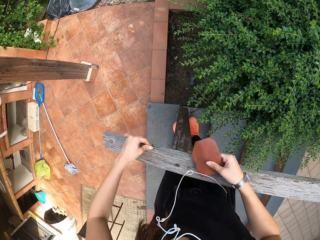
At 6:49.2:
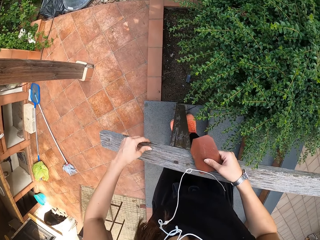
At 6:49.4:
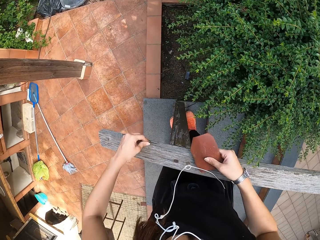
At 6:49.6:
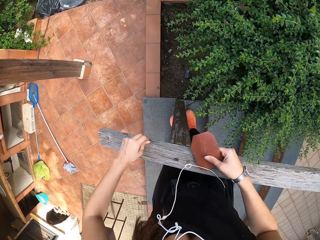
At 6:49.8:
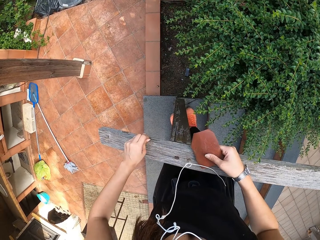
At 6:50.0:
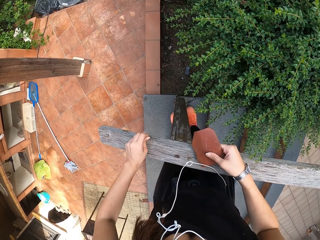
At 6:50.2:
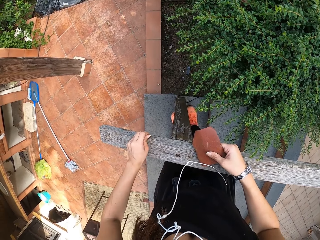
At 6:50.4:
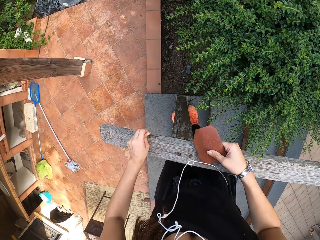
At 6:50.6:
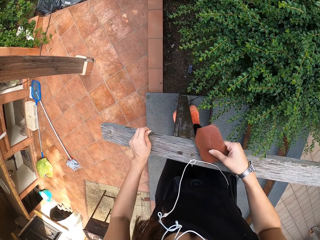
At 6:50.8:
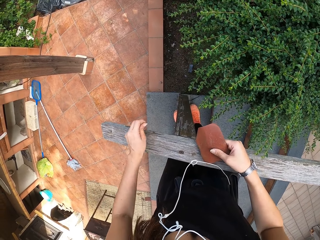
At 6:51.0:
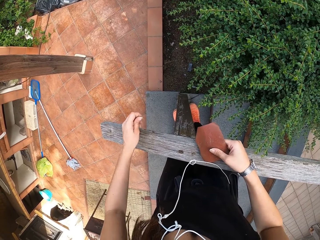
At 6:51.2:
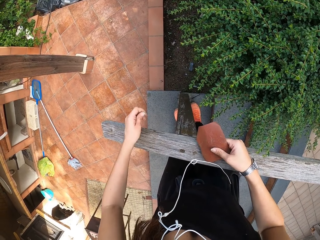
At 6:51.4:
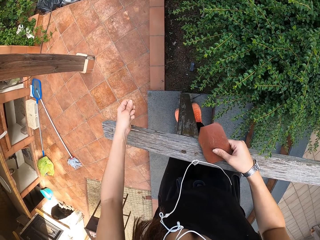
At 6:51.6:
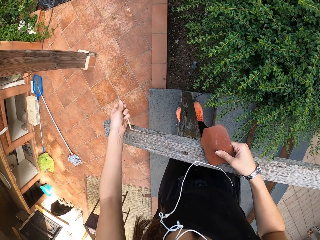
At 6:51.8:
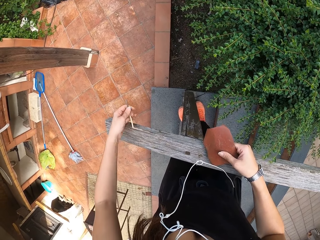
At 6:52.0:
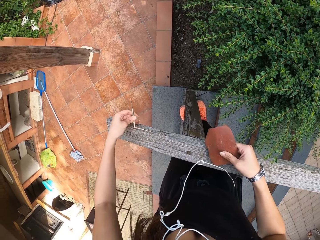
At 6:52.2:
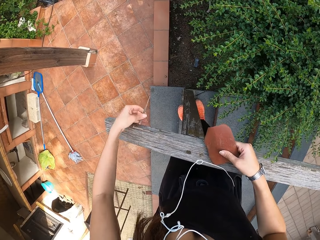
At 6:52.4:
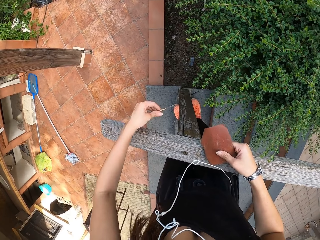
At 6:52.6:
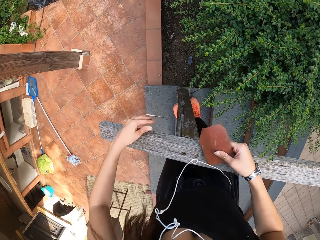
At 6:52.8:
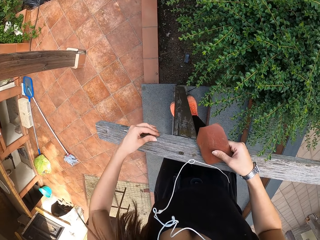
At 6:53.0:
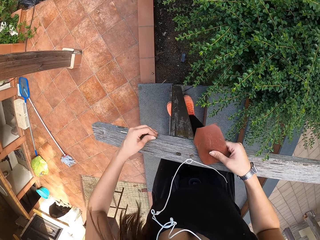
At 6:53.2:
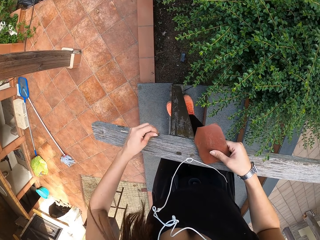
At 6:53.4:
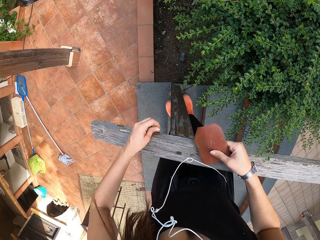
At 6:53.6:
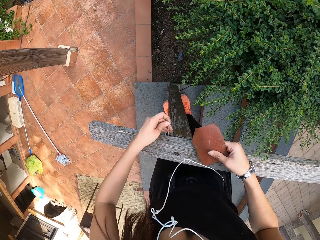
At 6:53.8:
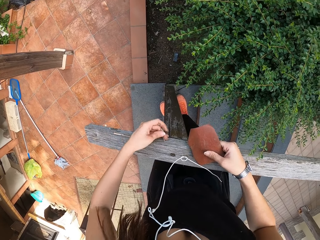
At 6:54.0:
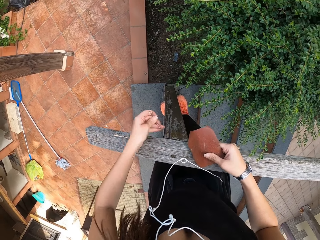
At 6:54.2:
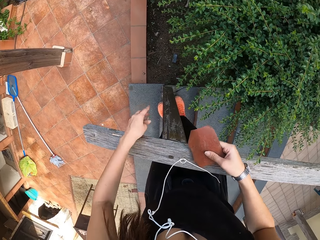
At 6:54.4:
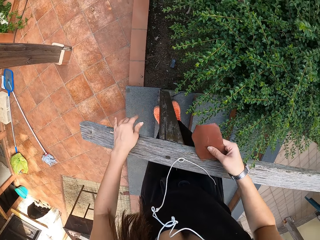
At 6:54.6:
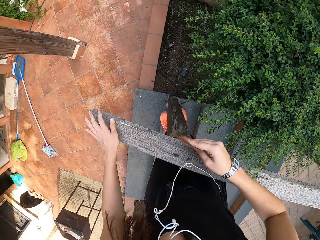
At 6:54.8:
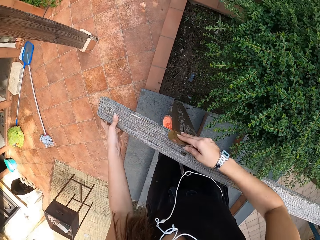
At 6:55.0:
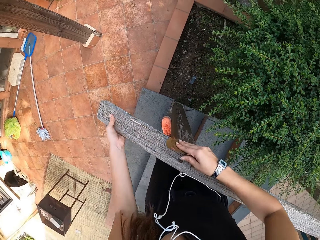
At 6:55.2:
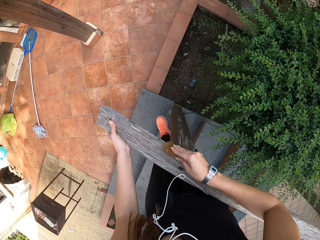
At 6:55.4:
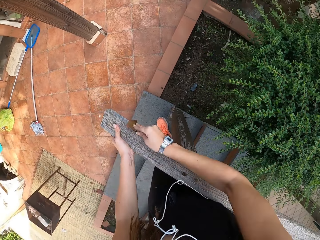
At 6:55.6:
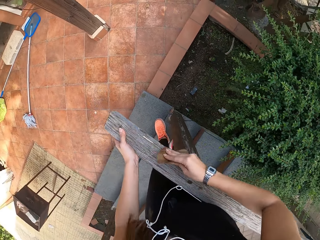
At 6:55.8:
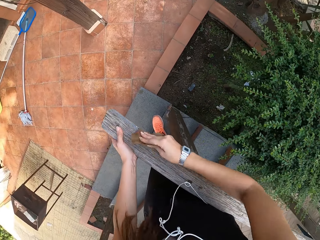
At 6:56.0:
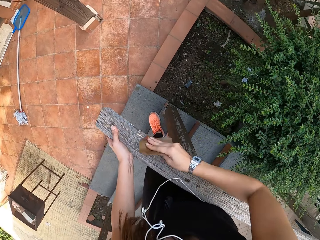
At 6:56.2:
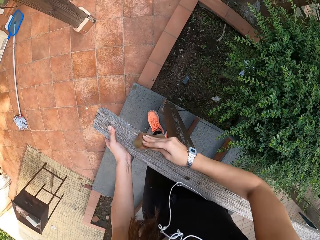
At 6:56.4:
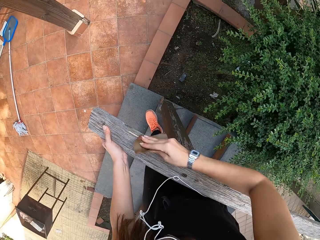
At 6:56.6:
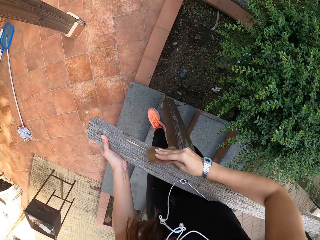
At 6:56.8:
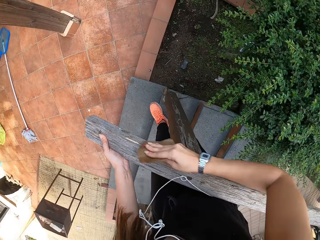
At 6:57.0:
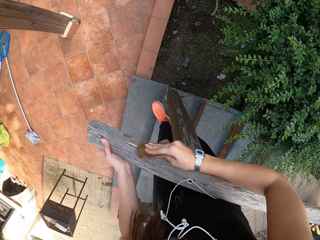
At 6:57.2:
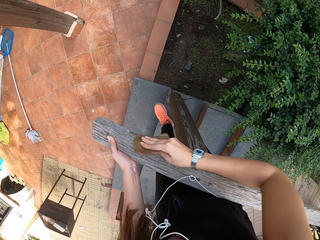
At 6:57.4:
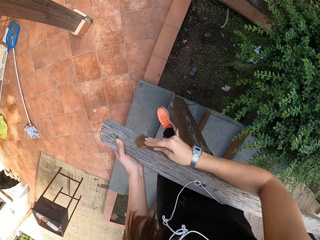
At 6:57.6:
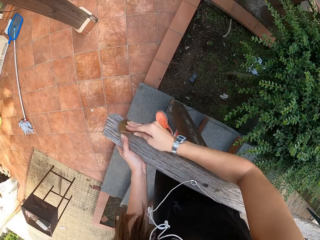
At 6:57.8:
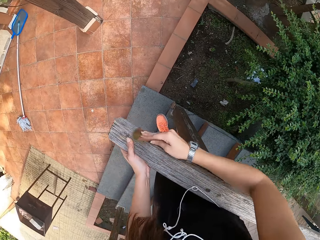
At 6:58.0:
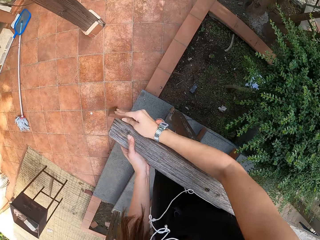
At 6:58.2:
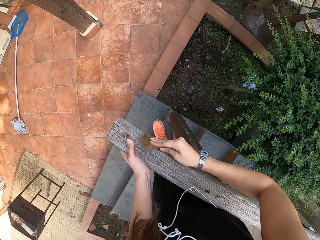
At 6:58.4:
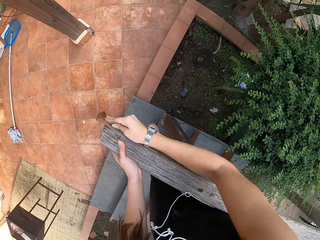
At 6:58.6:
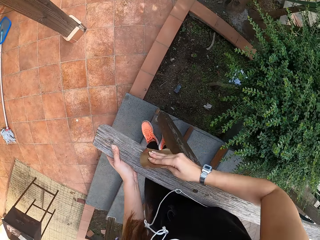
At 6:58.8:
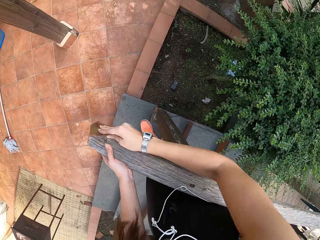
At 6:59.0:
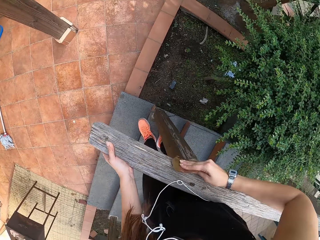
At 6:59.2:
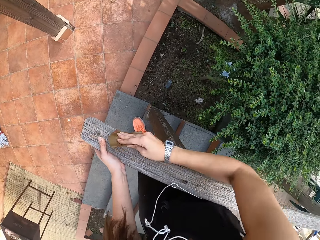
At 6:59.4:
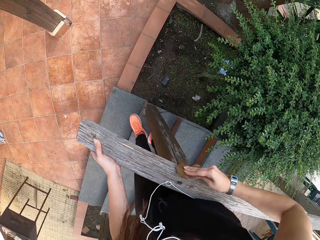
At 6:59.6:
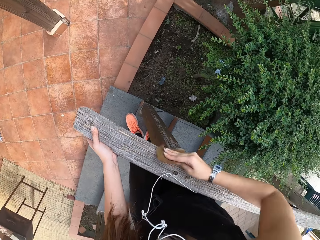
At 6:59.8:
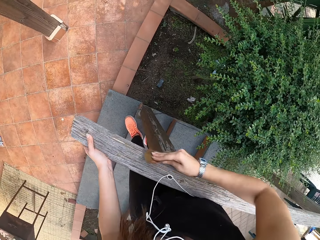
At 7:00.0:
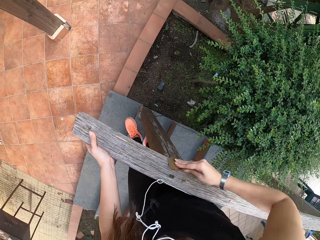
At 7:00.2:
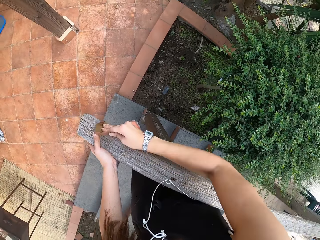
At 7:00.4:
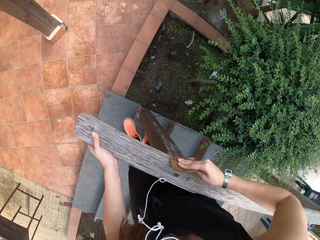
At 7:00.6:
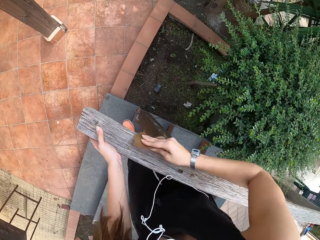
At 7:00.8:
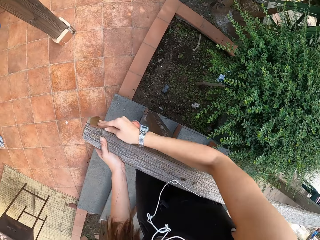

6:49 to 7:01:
The camera wearer peels a wood with his hand. He smoothens the wood with a sandpaper.

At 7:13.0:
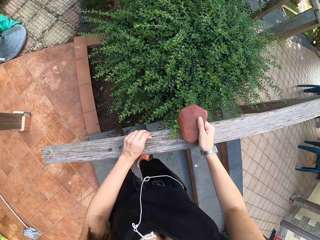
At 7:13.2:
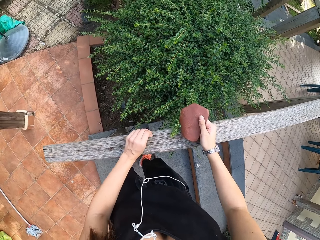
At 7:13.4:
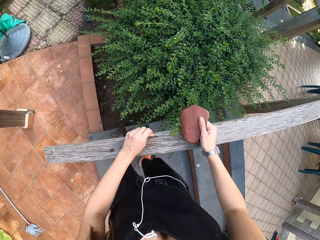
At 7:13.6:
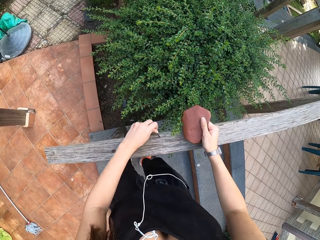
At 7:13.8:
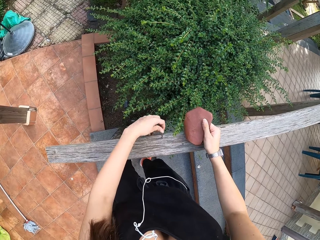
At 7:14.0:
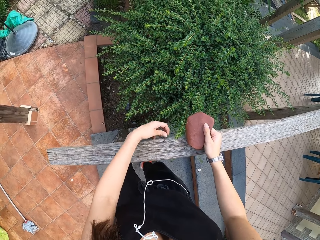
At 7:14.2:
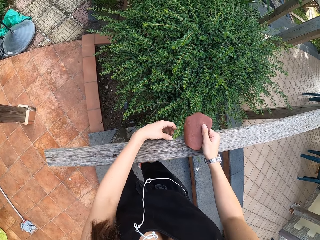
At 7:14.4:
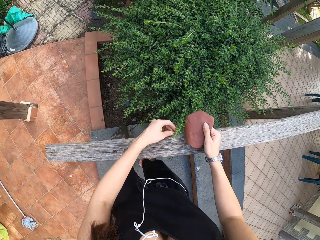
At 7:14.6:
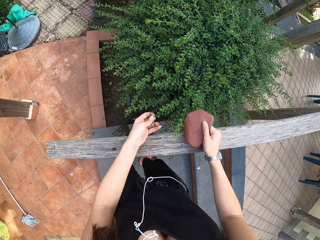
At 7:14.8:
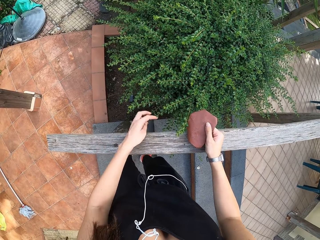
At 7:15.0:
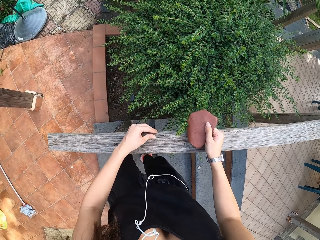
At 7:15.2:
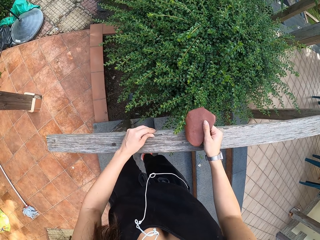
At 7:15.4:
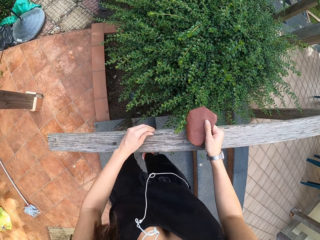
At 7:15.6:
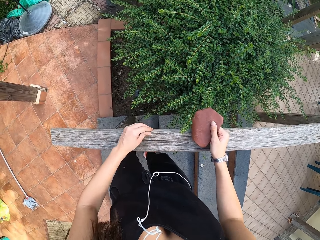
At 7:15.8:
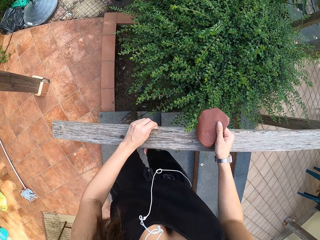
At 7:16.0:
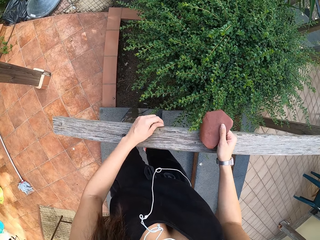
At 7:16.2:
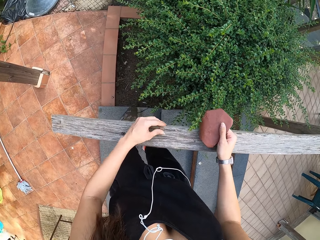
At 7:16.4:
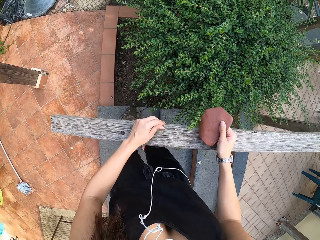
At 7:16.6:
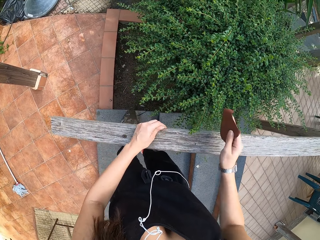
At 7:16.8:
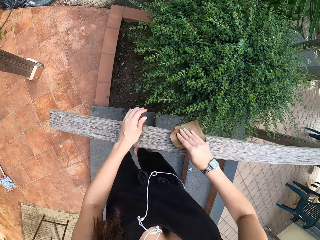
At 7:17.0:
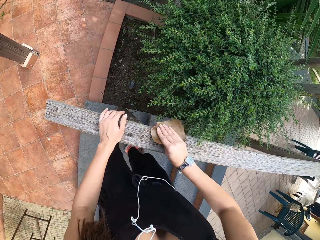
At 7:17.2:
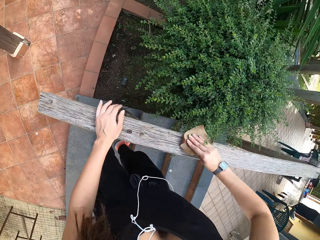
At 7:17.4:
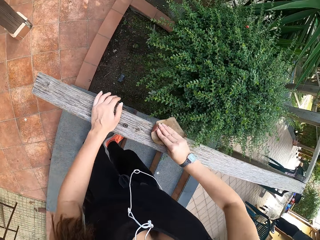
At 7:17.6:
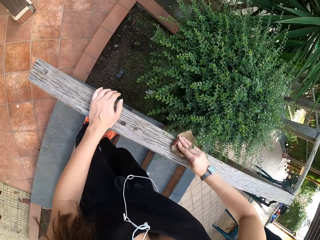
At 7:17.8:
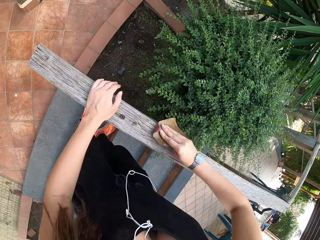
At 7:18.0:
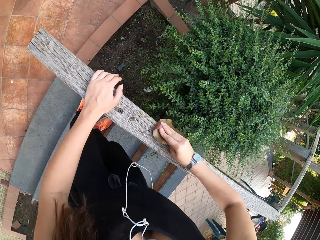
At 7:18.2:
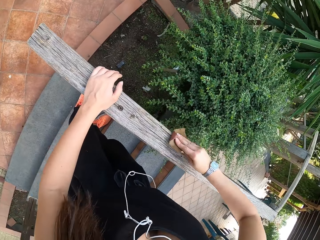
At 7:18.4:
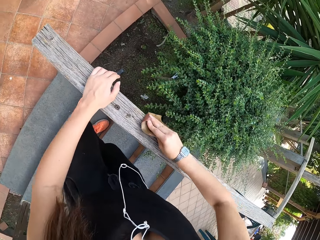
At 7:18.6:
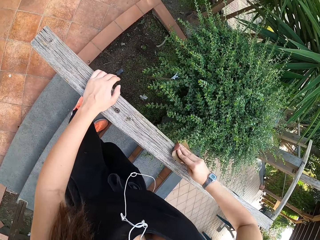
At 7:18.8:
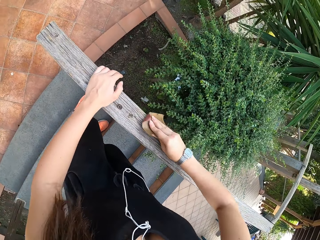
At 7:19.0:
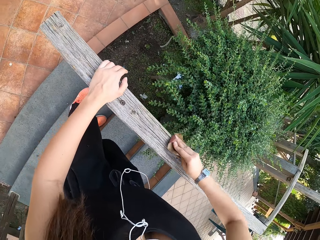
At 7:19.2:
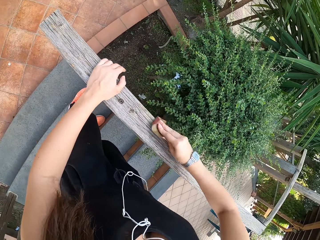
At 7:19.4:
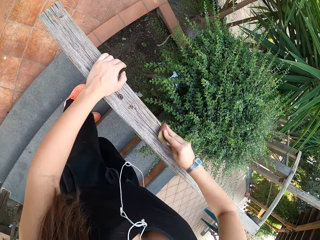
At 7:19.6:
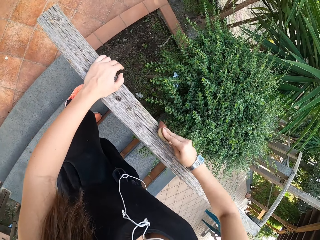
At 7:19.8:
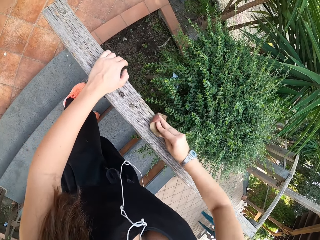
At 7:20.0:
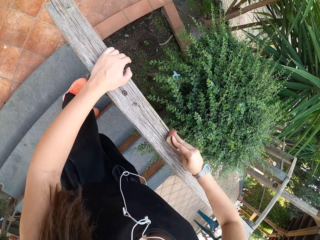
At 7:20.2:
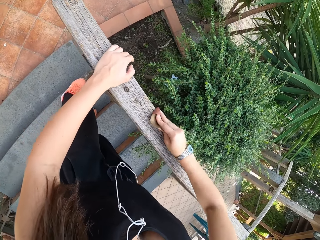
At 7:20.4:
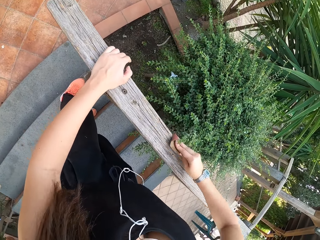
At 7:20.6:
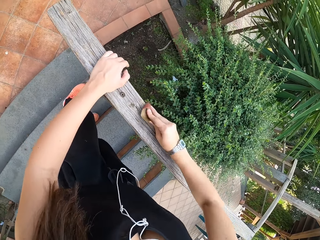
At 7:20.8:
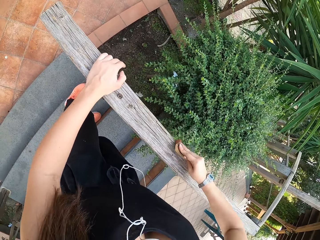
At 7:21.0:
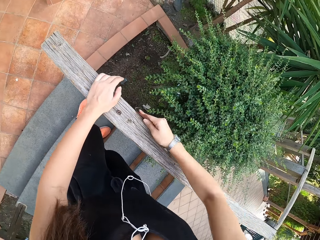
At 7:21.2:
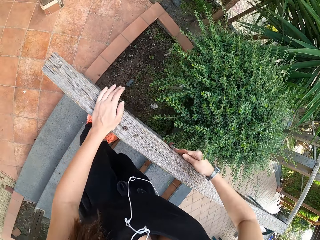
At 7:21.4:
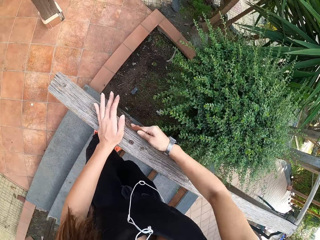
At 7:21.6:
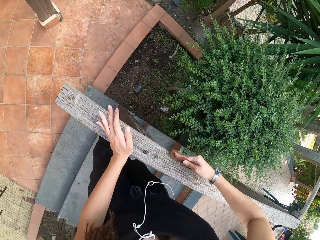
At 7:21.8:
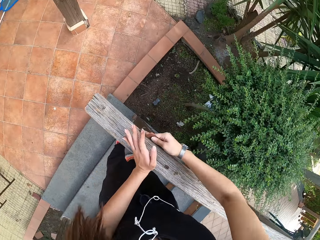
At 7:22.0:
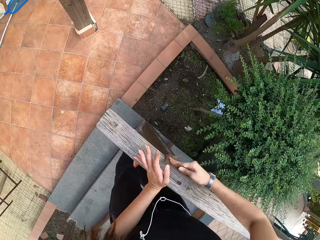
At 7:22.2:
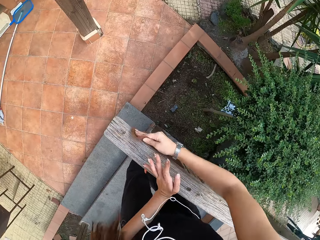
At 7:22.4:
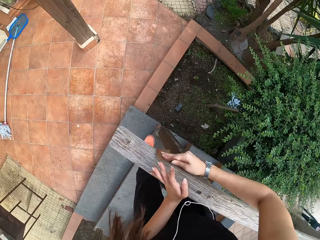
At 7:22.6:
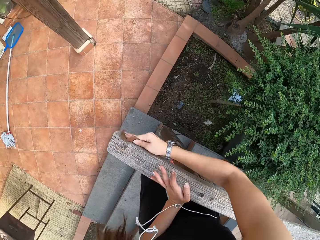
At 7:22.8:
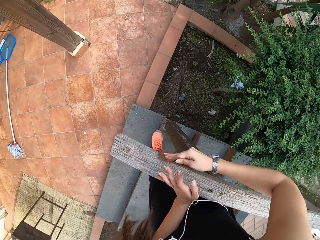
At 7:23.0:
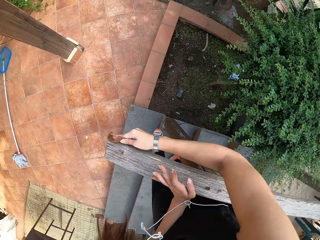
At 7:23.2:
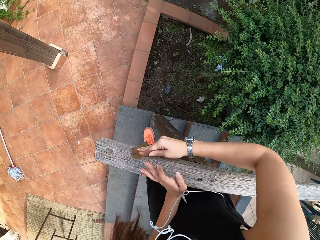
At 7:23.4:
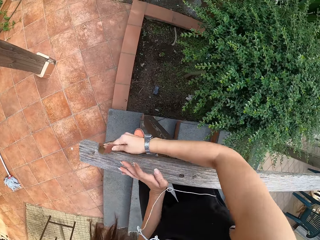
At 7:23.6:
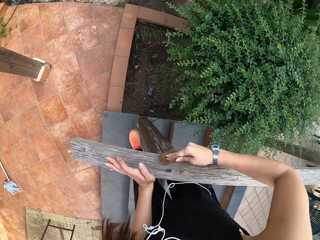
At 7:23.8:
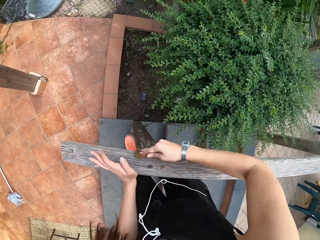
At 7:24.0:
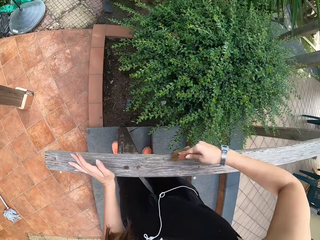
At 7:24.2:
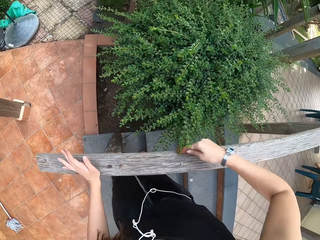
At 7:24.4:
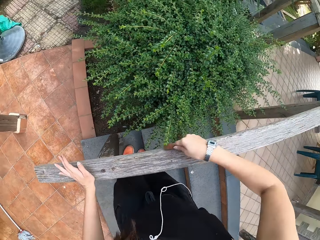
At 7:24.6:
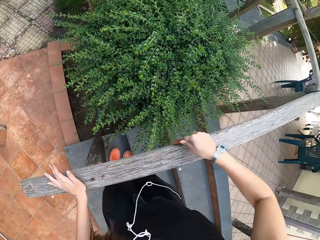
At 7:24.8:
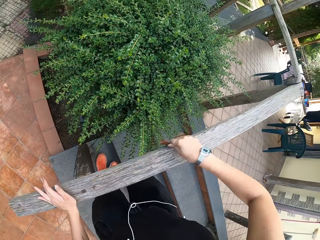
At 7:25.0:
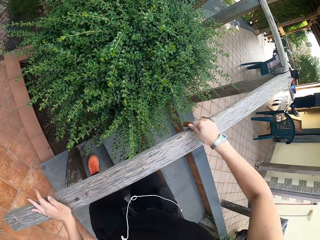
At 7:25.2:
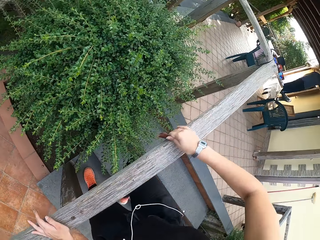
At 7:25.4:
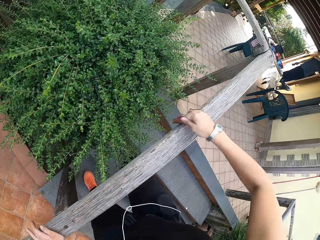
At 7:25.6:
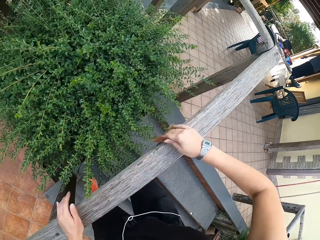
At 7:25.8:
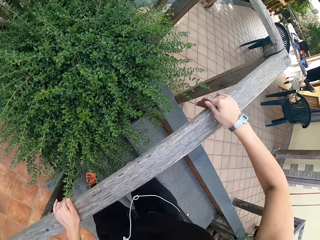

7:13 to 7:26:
The camera wearer peels a wood with his hand. He smoothens the wood with a sandpaper.
